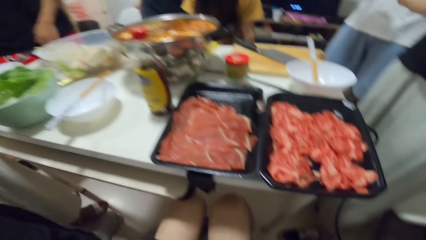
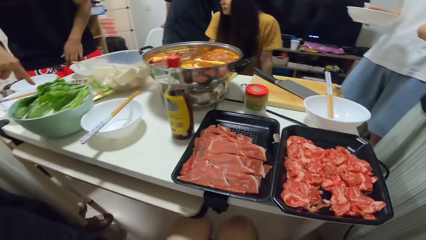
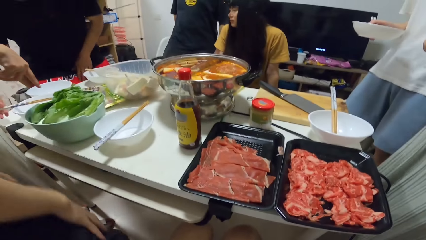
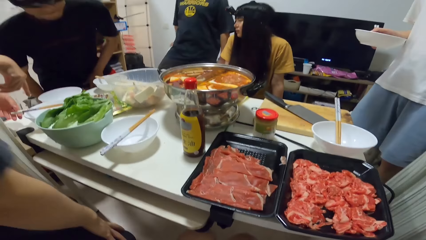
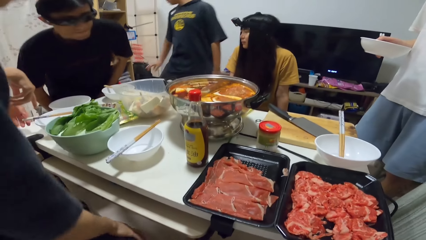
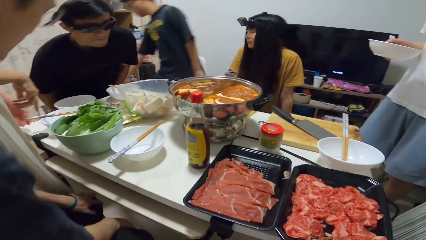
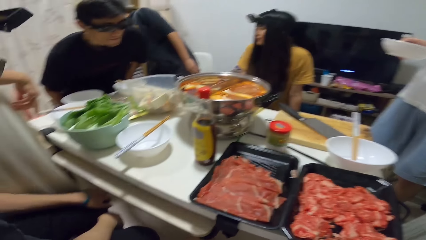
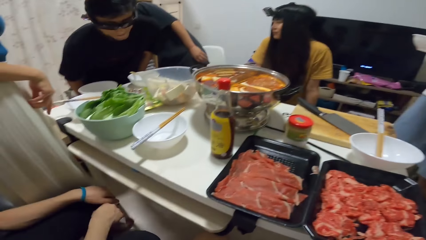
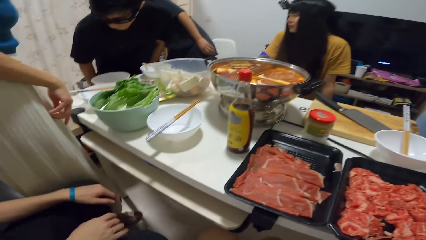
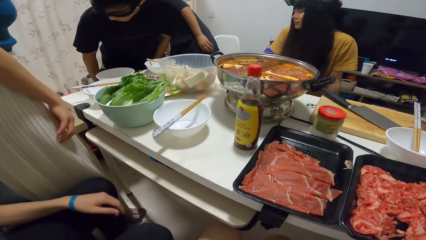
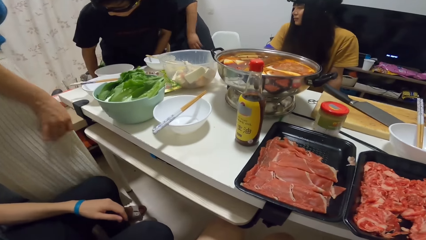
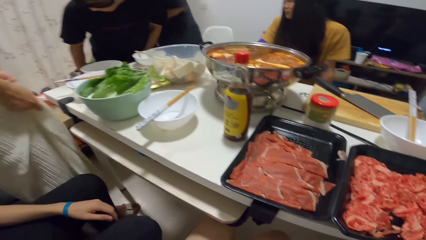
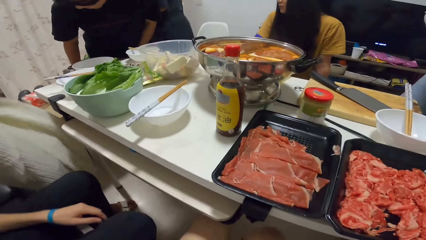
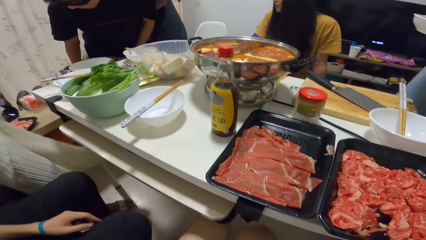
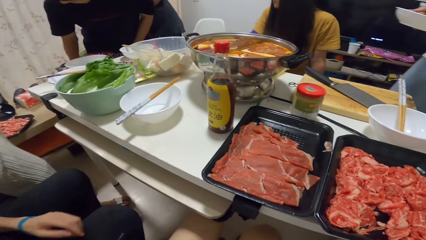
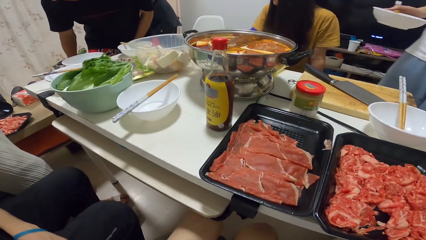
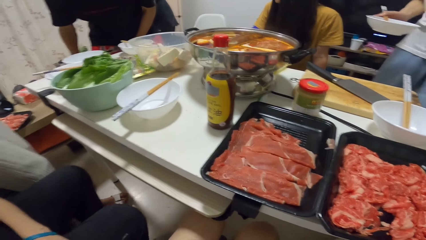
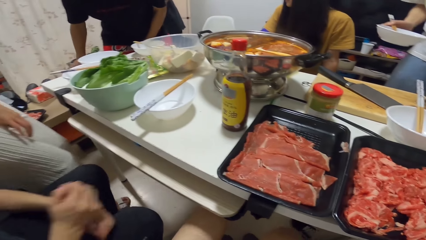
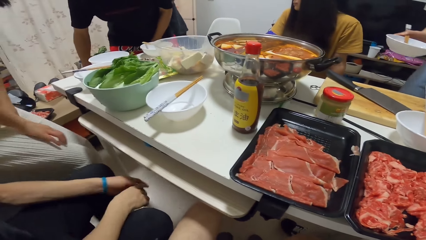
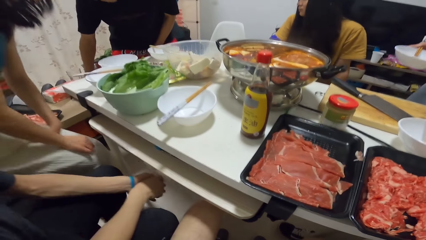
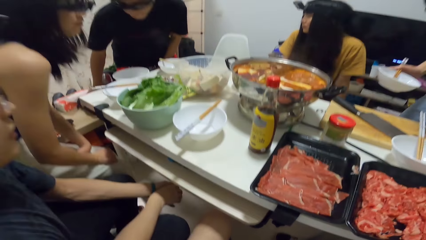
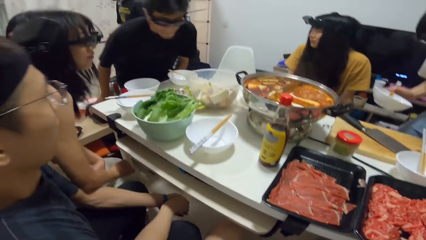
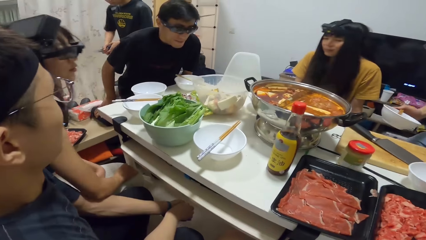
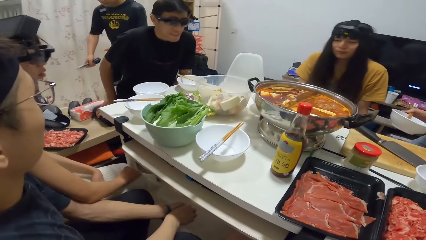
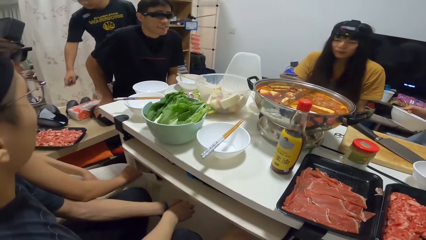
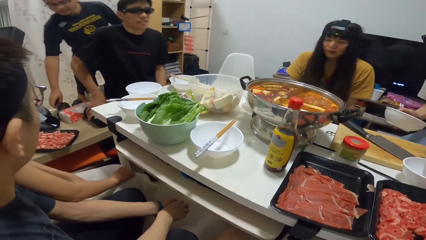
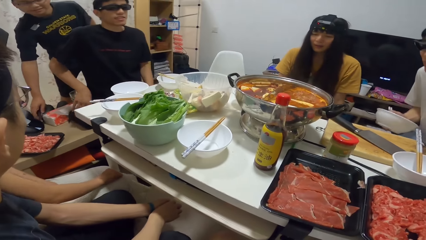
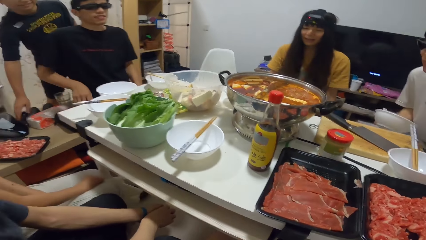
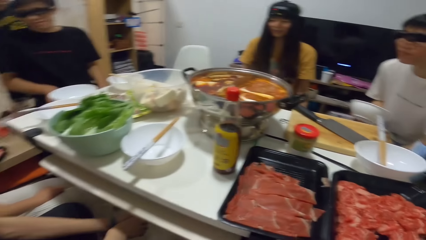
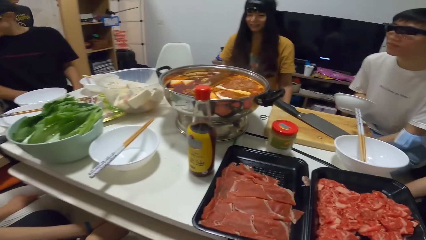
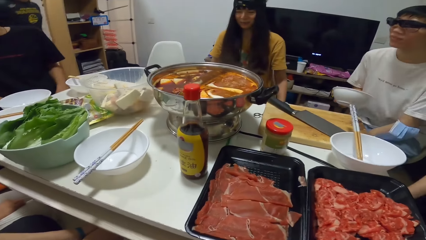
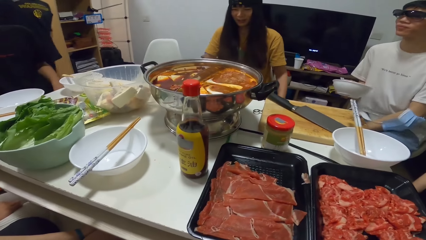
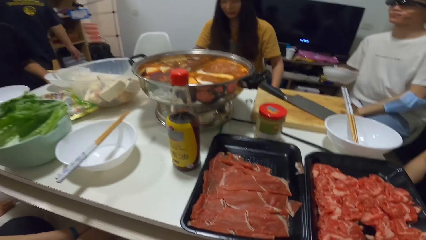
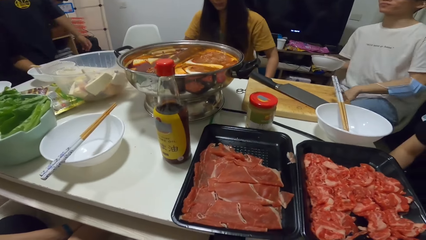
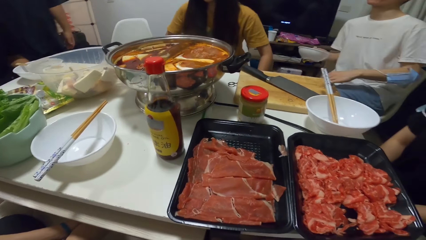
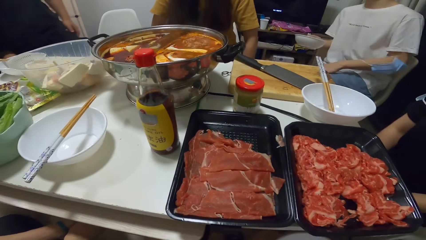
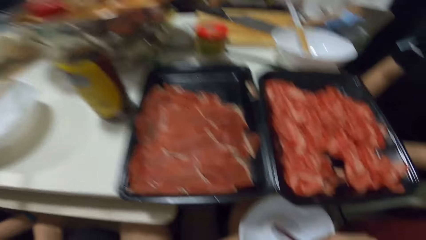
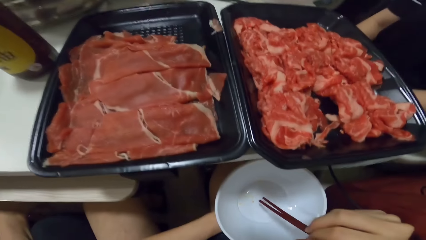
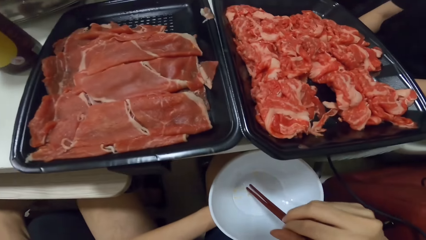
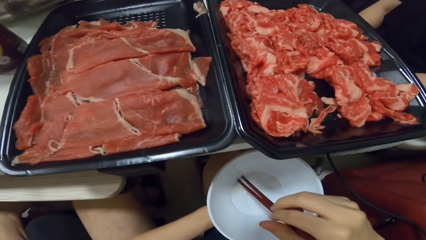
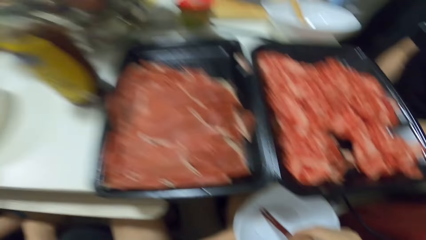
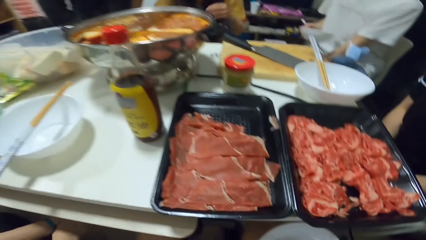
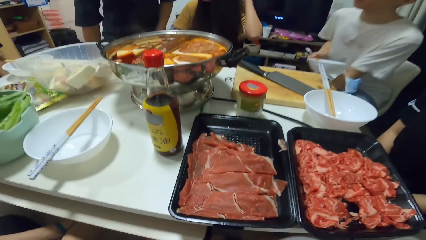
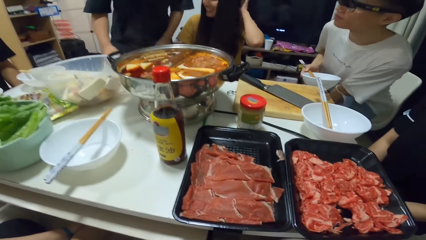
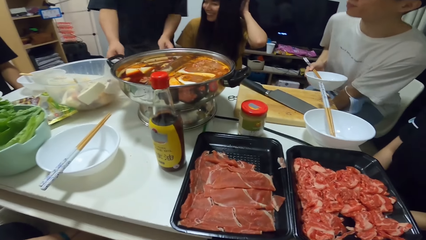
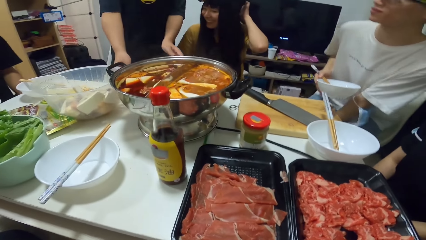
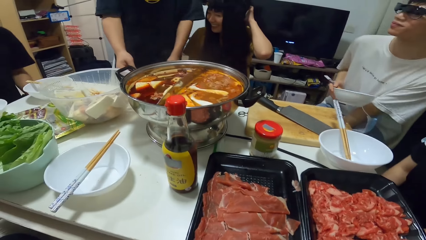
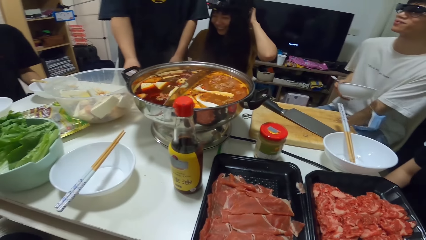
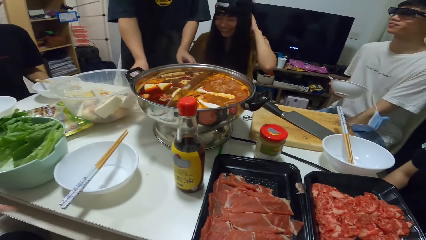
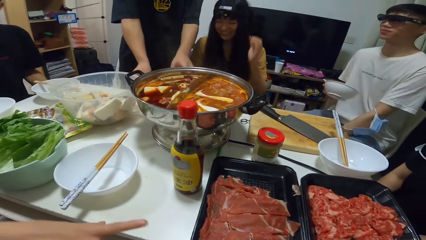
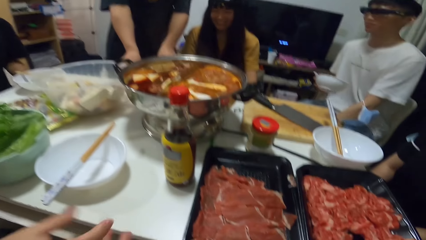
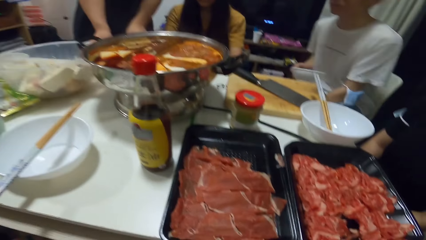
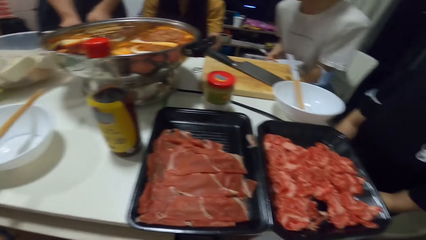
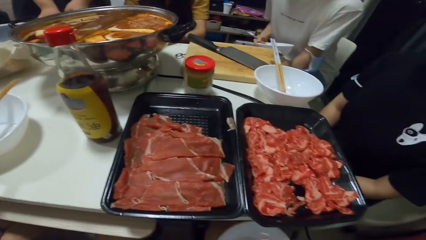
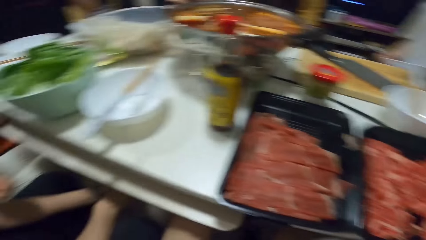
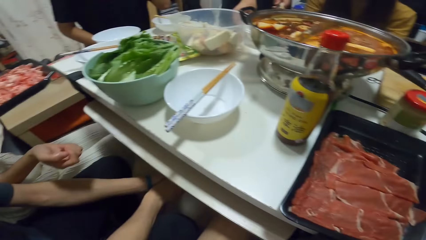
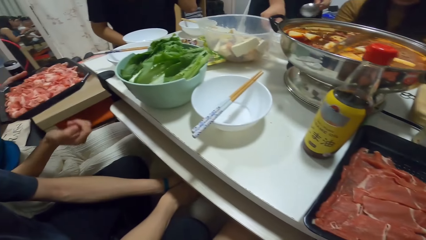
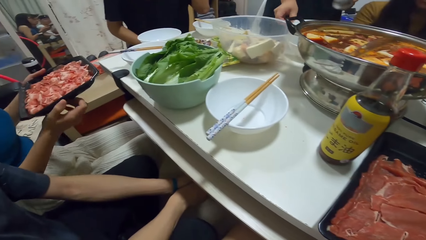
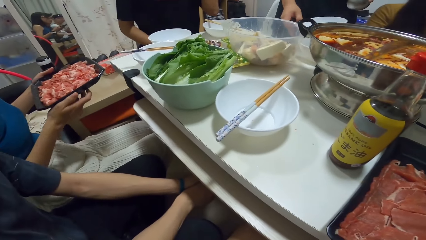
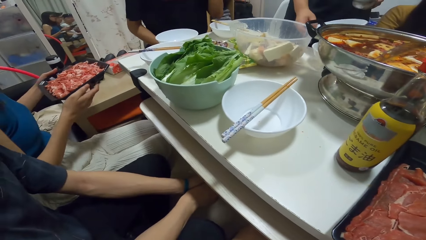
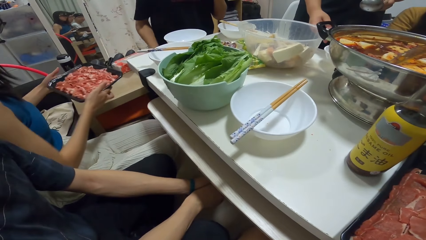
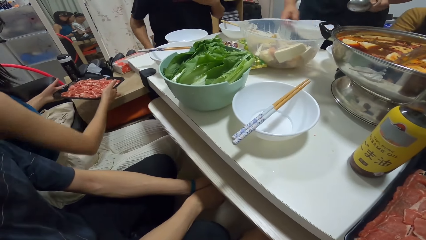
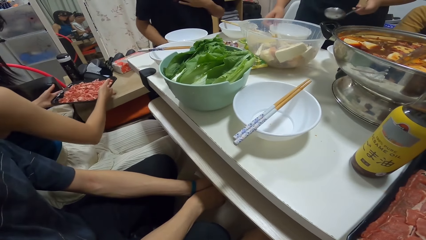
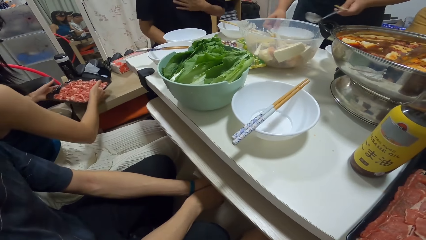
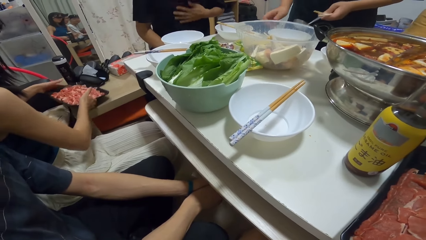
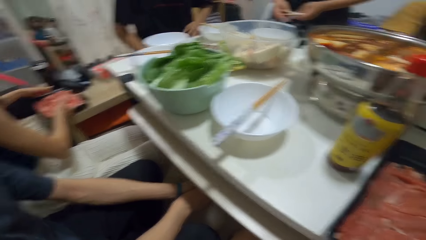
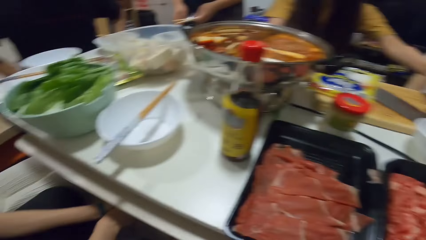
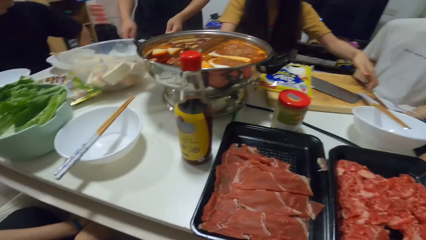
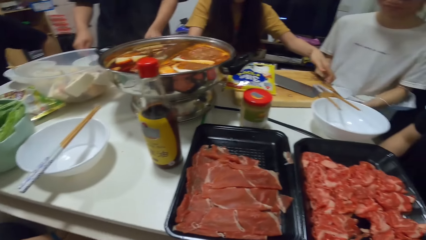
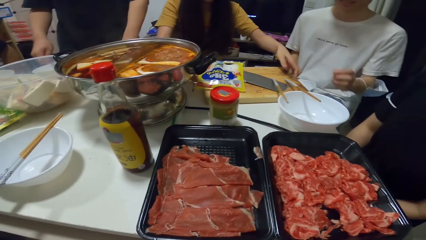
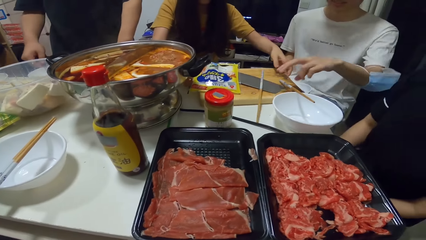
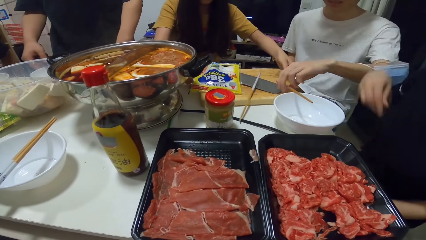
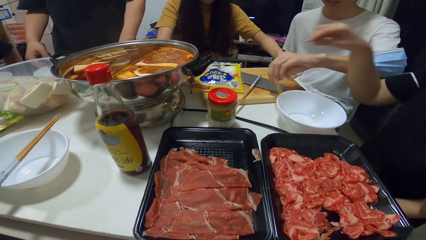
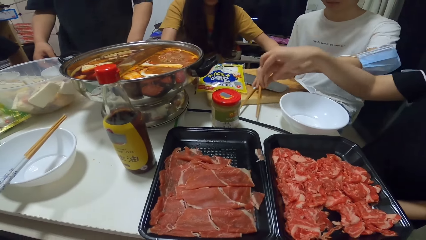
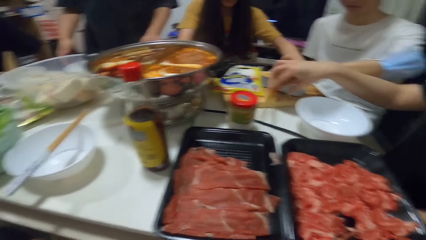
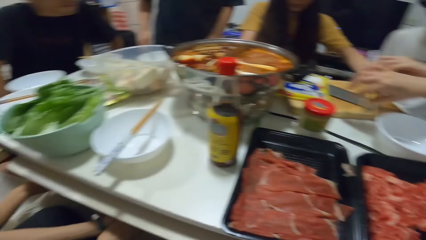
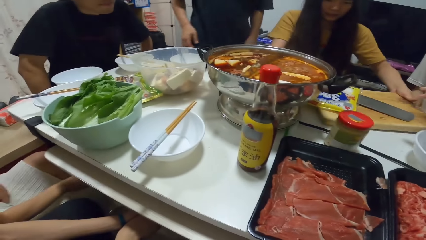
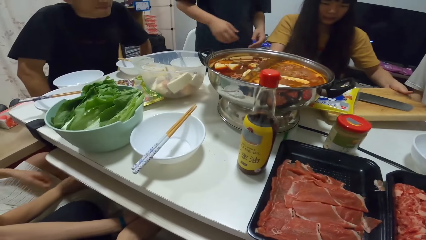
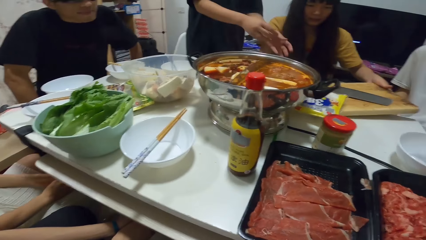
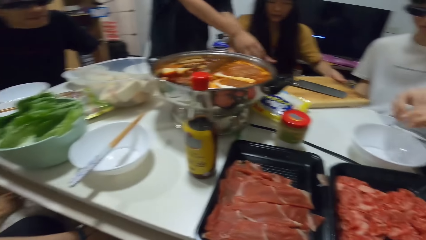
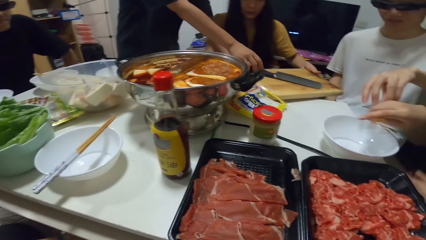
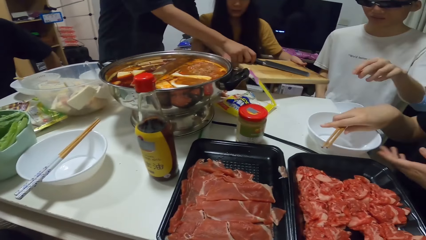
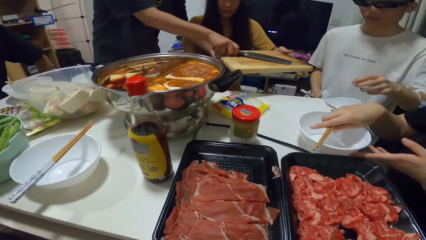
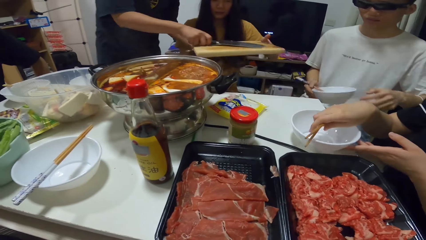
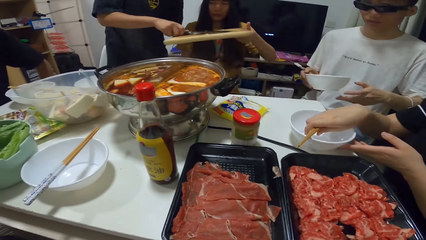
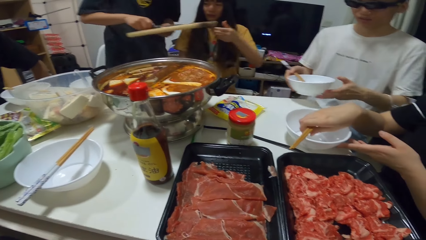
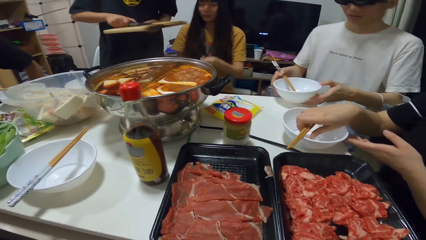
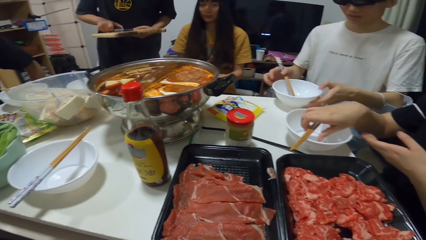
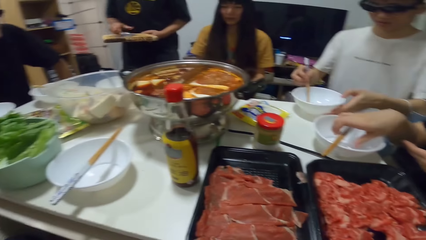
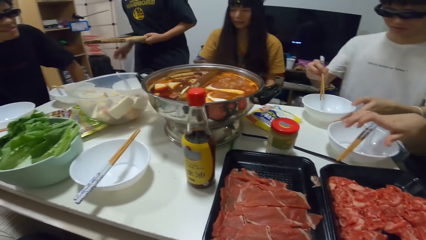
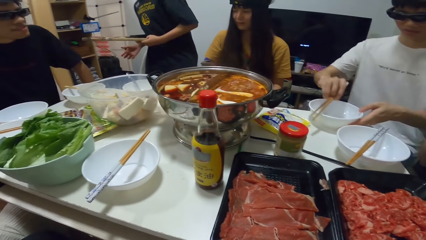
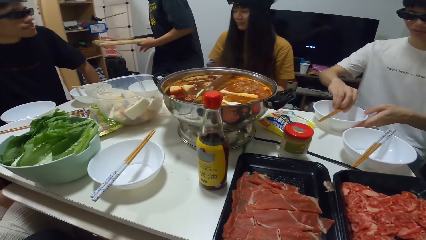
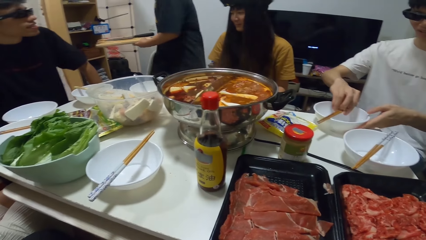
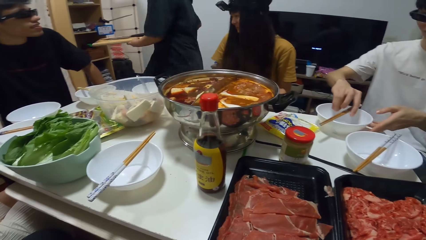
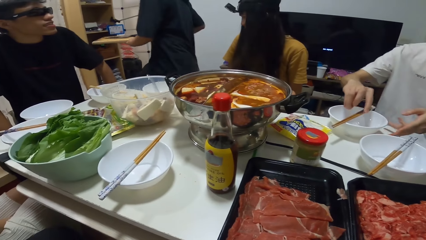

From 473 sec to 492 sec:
A person sits on a chair. Another person sits on a chair. The first person walks around. Another person sits down. Another person sits on a chair. Another person sits down. The third person stares at the food on the table. The fifth person stares at the table. The first person stands beside the table. The fourth person stares at the food on the table. A woman places a tray of meat onto the second table with both hands. The first person picks up the plate and serving spoon. Another woman places two chopsticks onto a bowl with her left hand. A man picks the chopsticks with his left hand. The fifth person picks the chopsticks. The other woman picks up the chopping board with both hands from the table. Another man collects the chopping board with both hands. The first man places another bowl onto the table with both hands. The fifth person places the chopstick on the dish. The first man places the chopsticks onto the bowl.
